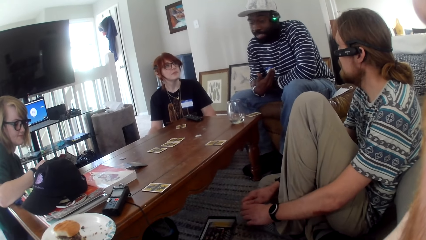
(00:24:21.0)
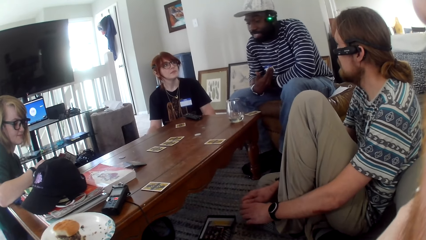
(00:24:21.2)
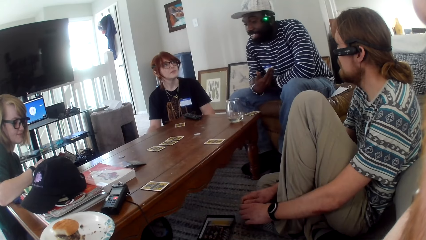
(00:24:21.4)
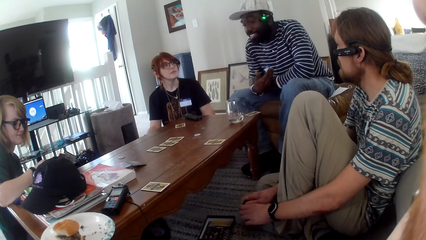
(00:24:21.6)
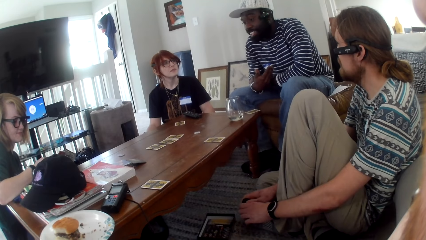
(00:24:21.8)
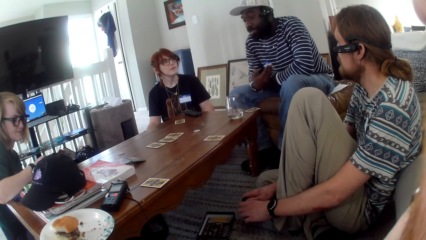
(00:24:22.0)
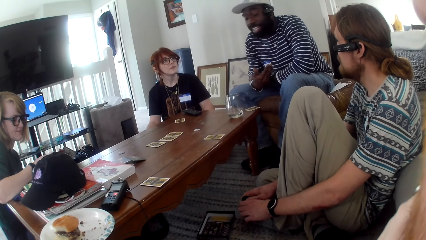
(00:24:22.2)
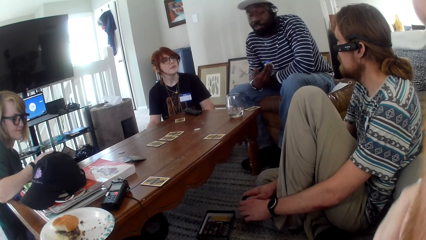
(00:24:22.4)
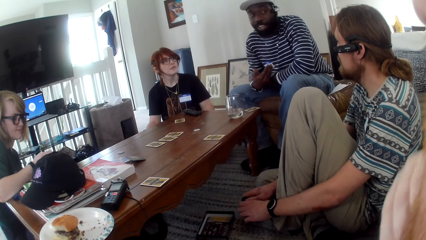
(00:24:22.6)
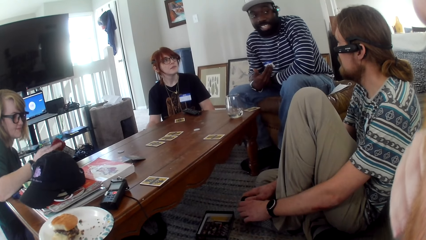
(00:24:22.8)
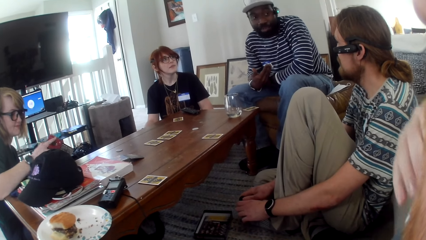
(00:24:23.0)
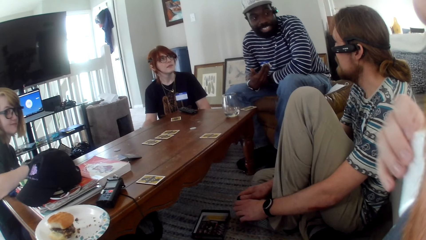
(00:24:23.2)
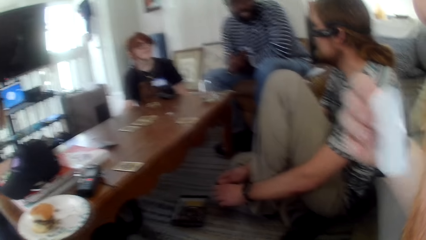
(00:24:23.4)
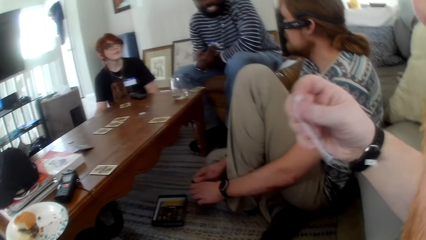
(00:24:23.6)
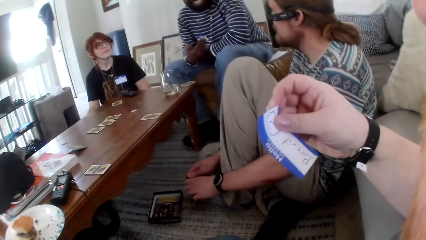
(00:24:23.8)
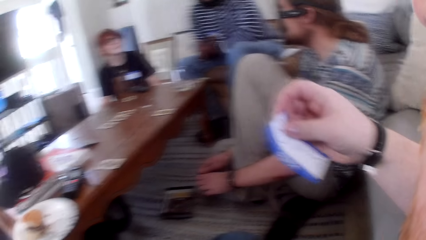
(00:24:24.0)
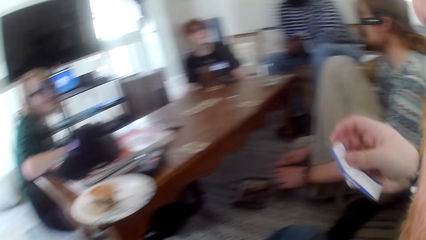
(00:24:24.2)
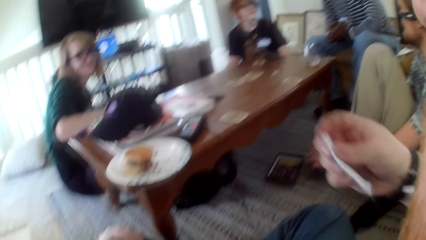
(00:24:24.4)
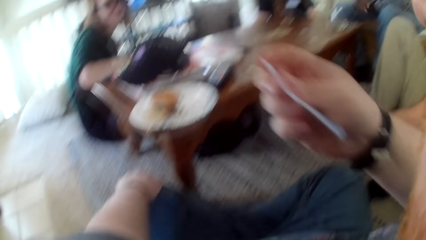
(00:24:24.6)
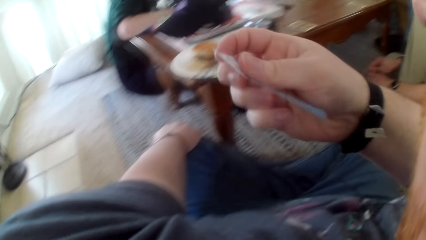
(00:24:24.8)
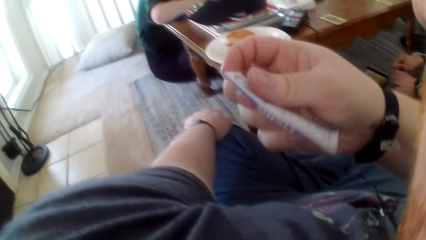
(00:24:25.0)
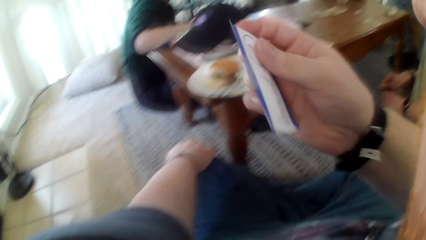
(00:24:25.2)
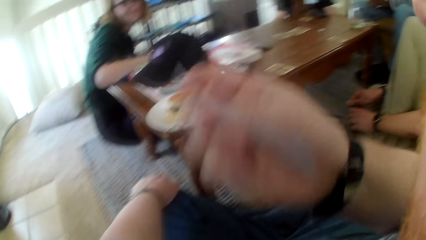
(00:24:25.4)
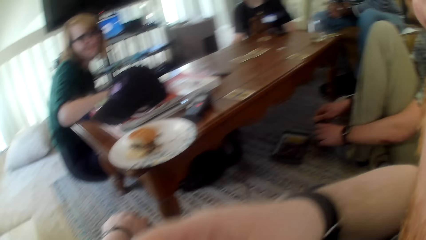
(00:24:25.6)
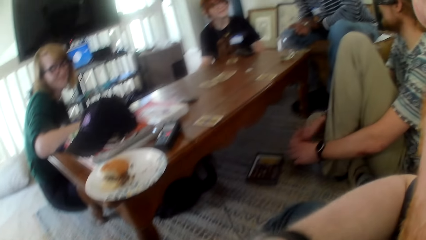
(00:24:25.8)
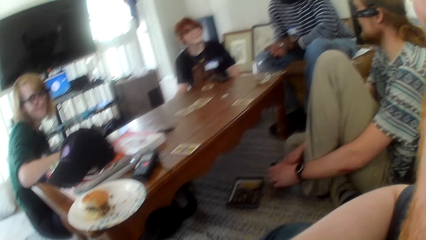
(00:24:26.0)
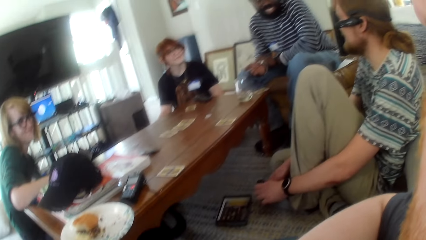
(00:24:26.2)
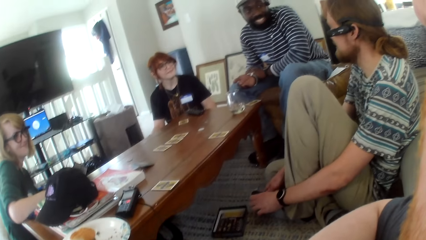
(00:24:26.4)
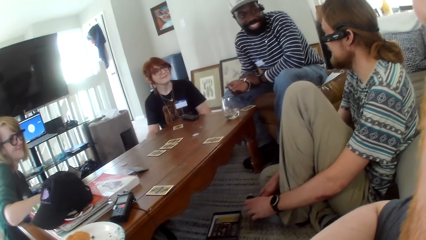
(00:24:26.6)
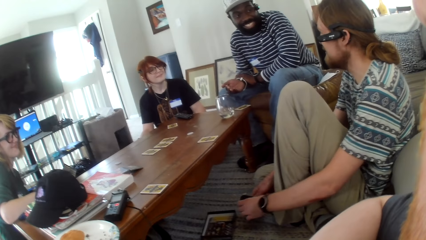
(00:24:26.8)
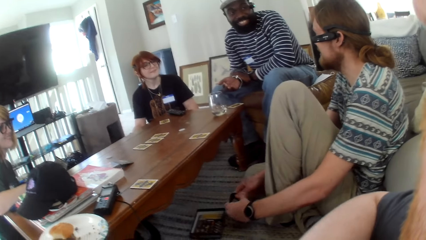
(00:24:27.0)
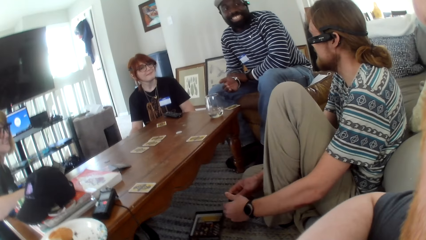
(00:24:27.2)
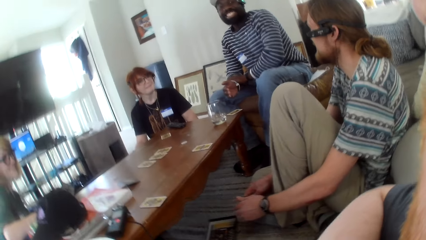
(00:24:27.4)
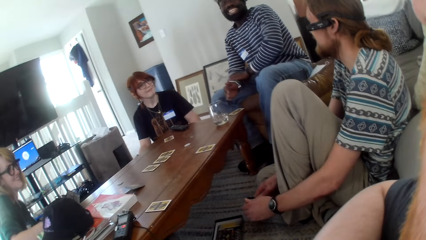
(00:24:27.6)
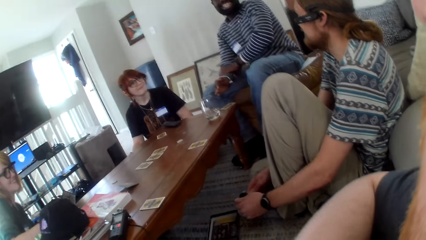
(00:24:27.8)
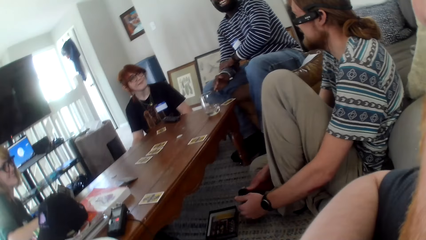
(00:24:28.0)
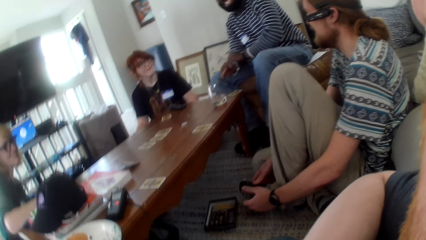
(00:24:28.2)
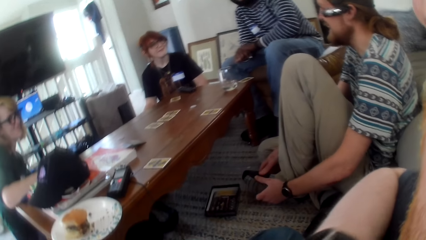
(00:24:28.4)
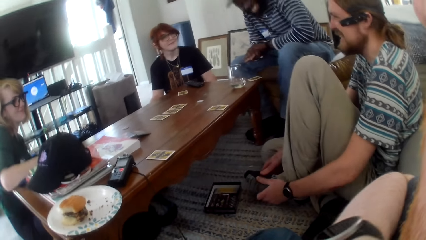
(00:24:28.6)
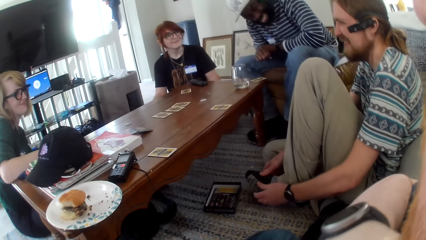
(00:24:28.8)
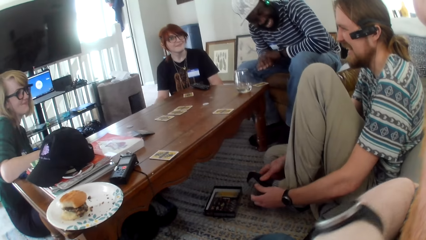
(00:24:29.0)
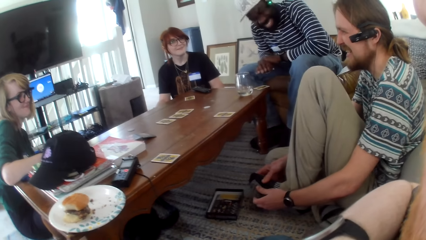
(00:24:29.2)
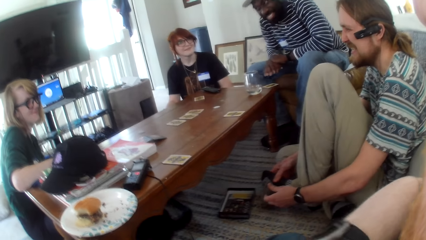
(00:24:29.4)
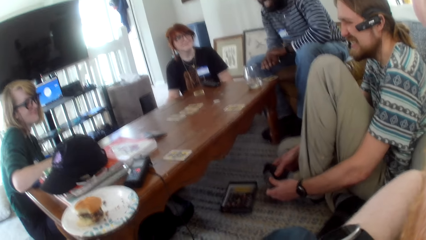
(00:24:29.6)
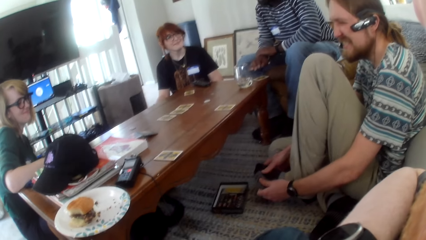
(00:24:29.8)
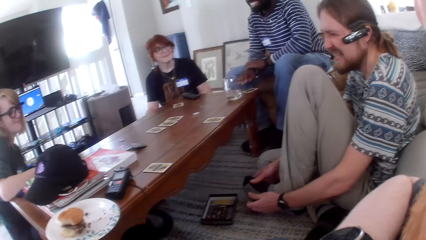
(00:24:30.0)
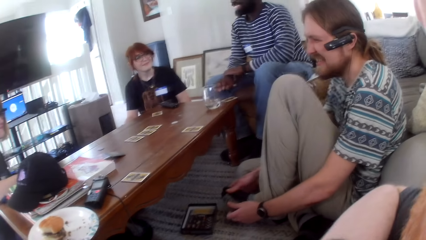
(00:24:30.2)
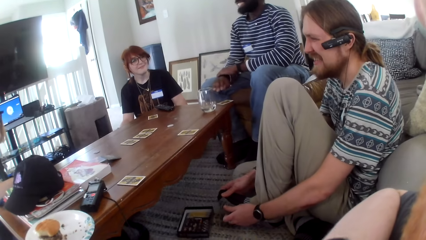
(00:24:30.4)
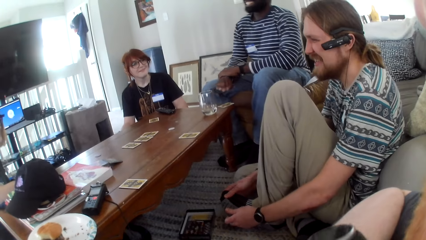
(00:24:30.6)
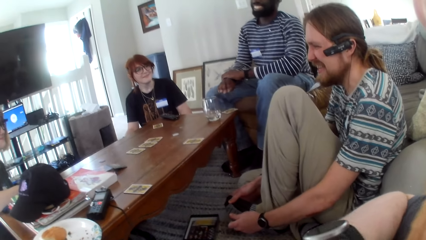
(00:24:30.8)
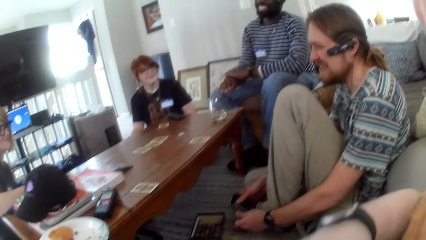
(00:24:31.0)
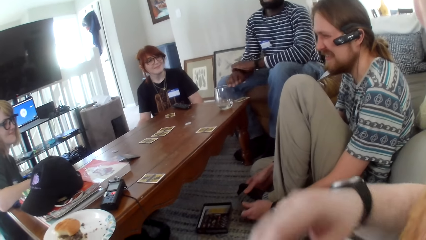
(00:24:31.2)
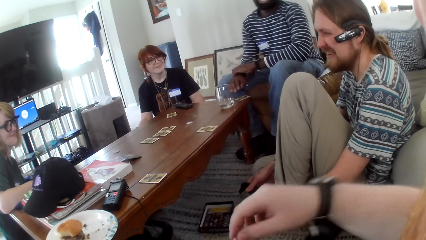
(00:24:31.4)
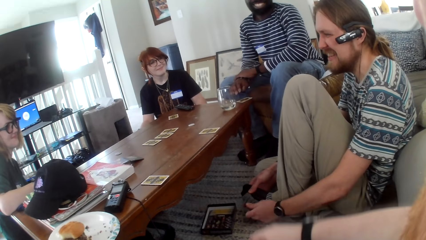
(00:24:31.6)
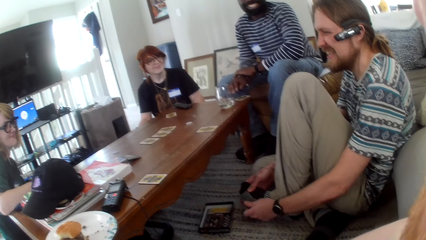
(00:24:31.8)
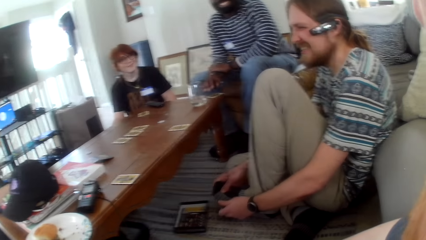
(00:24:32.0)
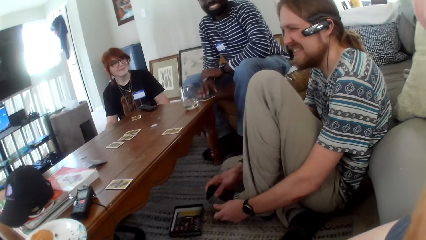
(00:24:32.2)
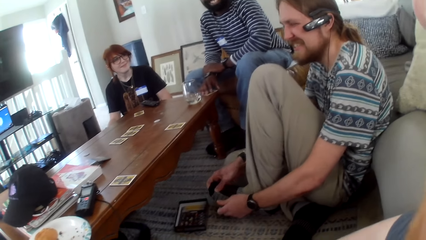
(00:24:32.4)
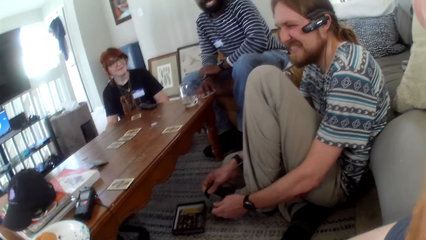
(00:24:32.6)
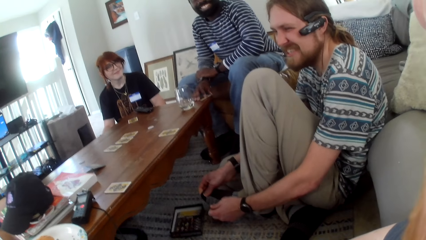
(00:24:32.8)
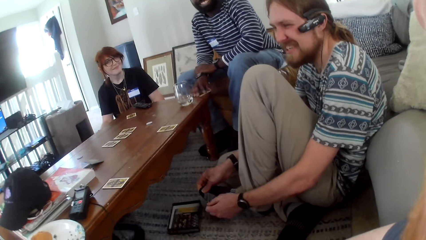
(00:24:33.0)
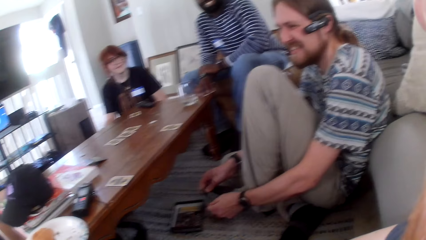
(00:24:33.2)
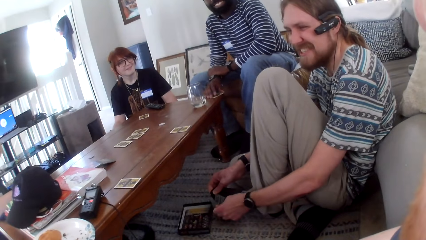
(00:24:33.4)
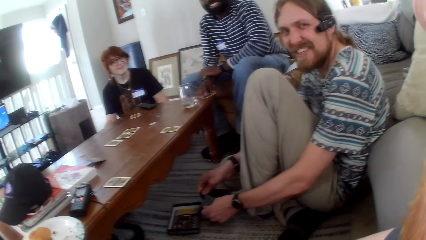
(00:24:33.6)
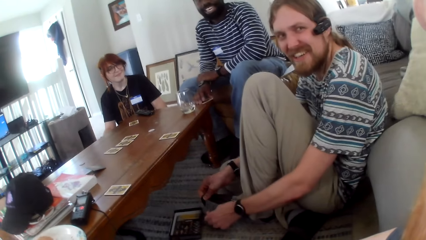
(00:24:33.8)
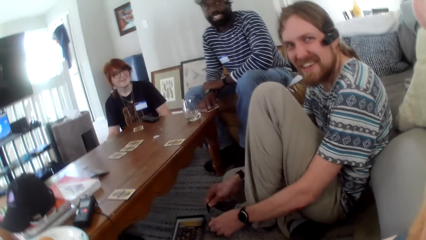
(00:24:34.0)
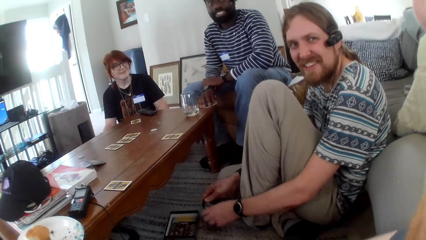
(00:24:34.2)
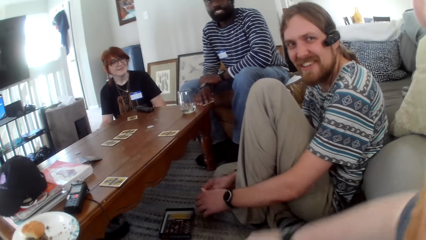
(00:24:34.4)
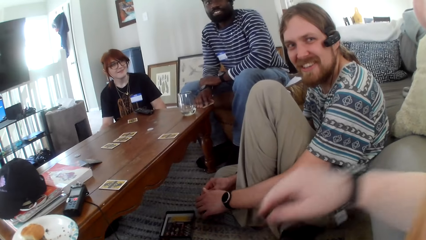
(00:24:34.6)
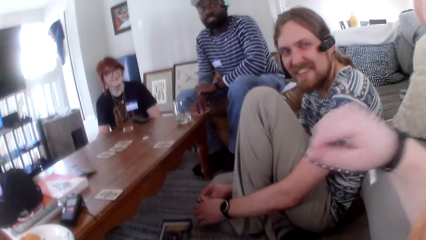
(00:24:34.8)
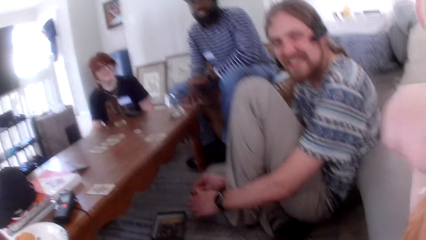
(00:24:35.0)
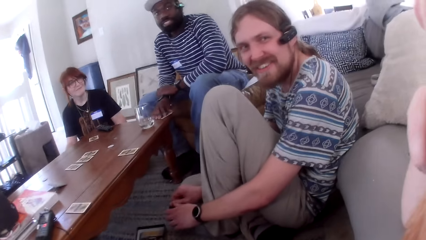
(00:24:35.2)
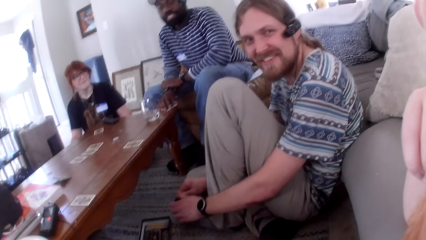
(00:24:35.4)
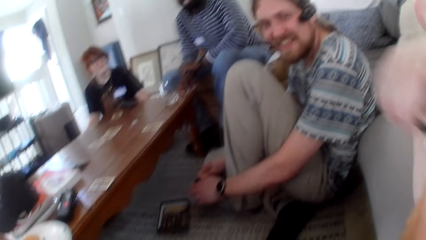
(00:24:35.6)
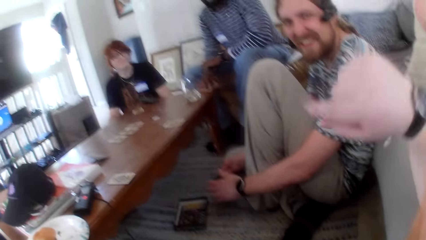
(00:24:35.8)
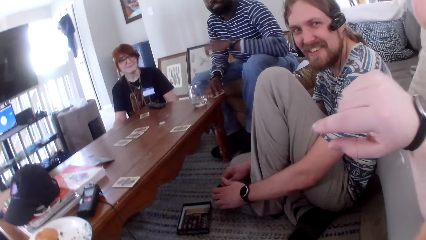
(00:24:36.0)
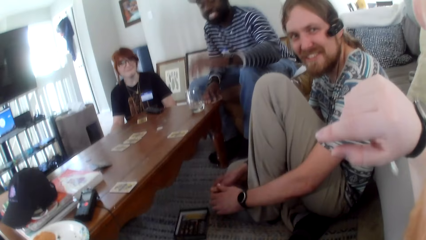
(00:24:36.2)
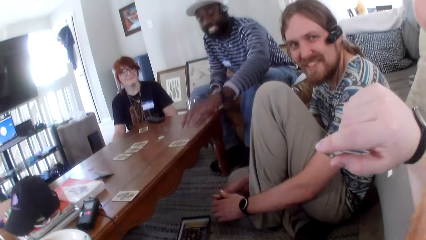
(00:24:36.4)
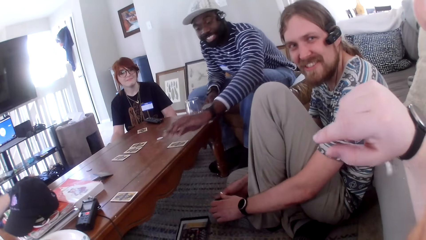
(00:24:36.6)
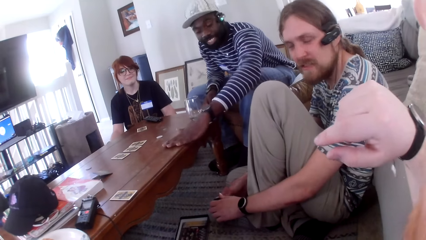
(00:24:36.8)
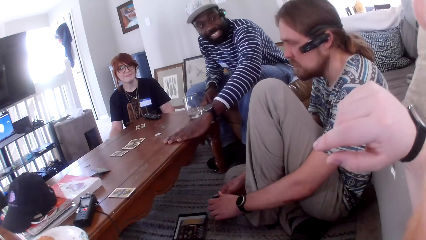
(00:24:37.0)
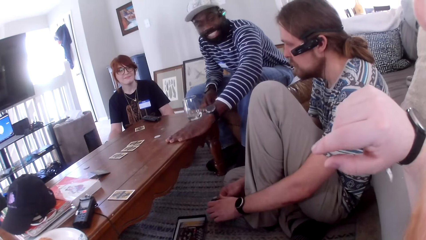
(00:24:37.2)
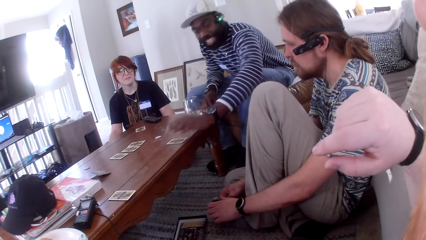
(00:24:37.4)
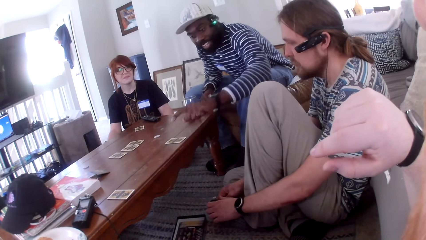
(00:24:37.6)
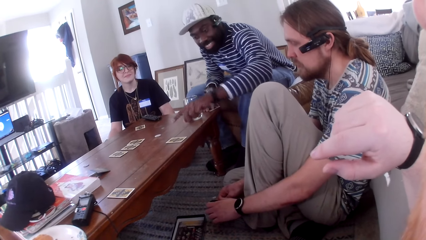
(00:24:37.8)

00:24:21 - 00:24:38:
A man talks. Another man talks. The camera wearer moves a card. The first man talks. The other man laughs. The first man talks. The camera wearer talks. The first man talks. The camera wearer talks, moves a hand and talks. The other man moves the card on the table.
